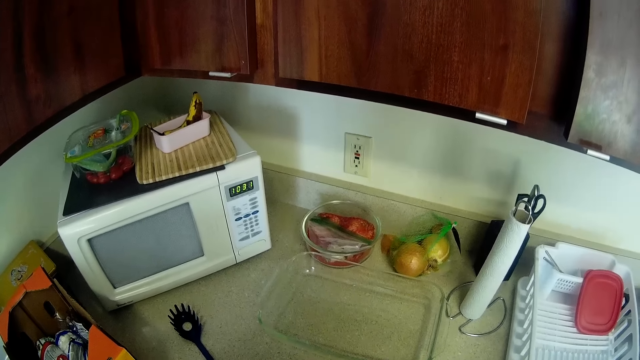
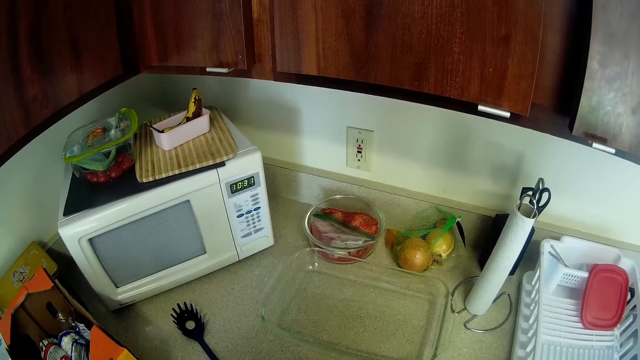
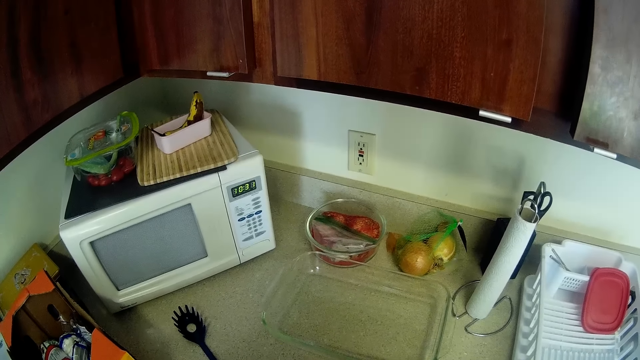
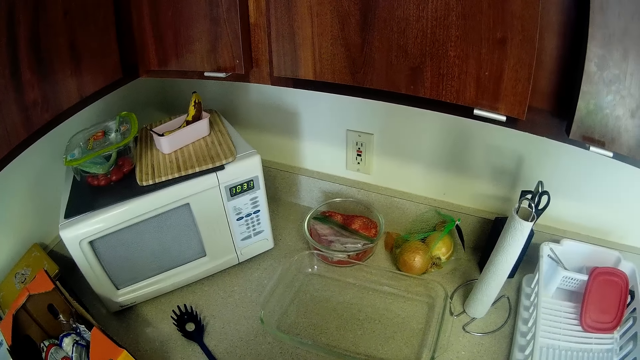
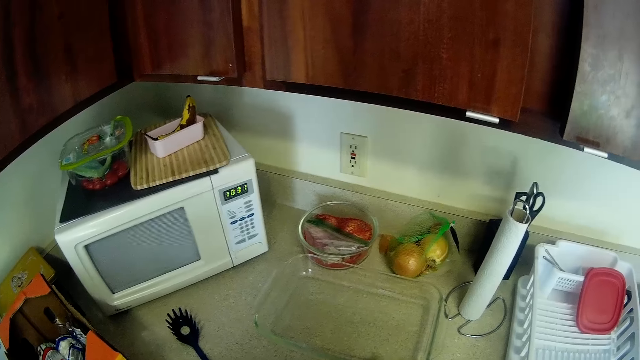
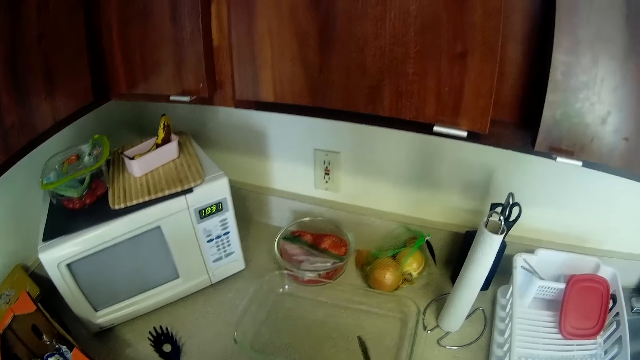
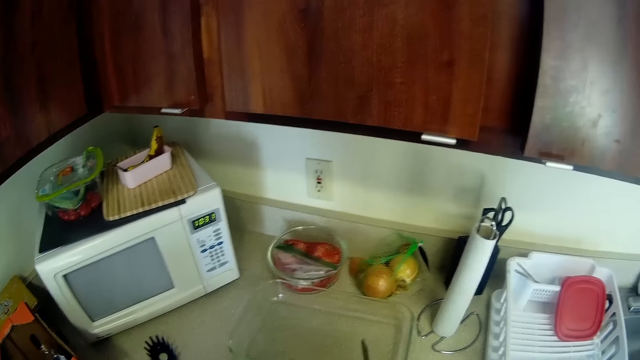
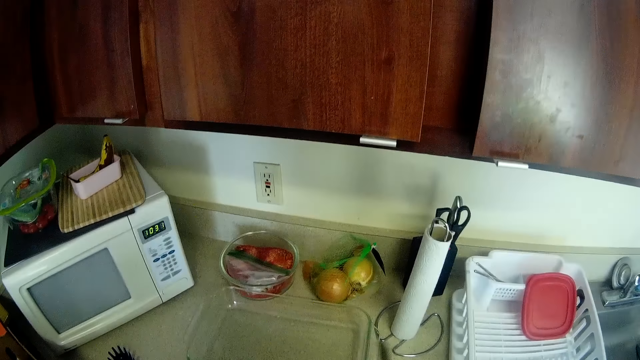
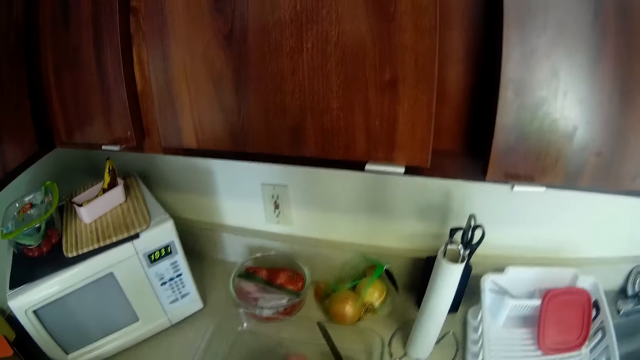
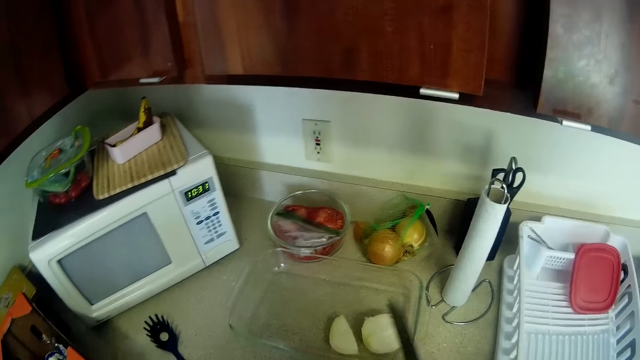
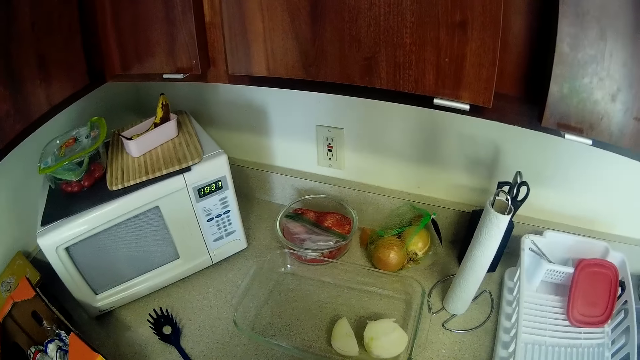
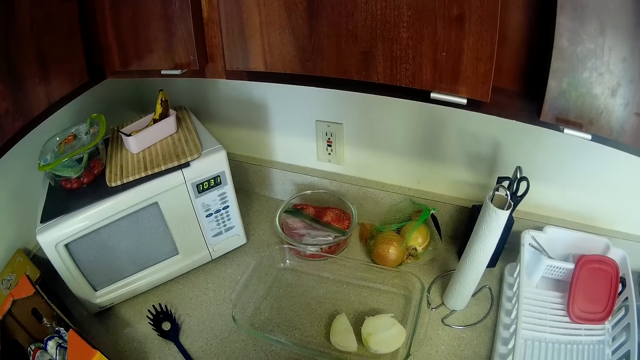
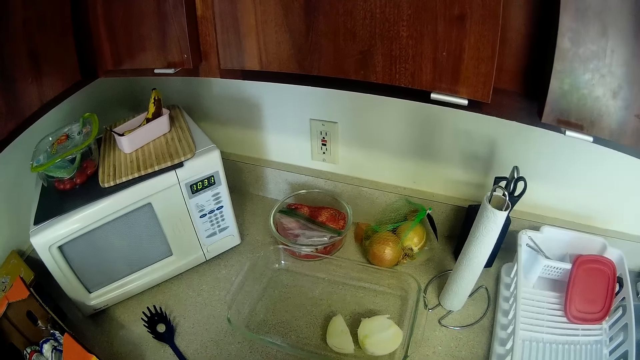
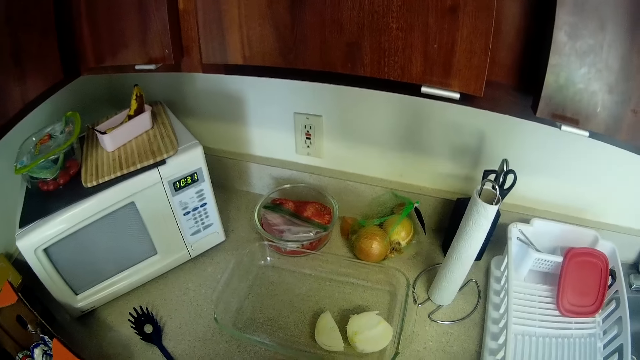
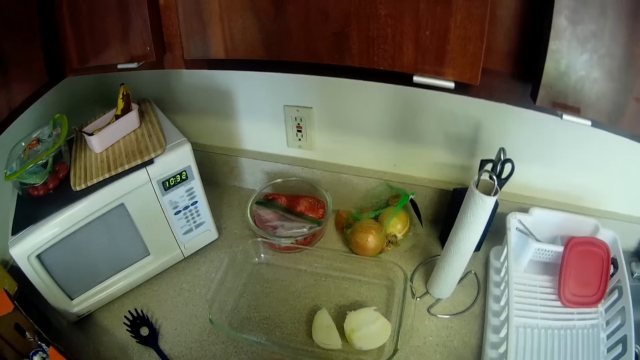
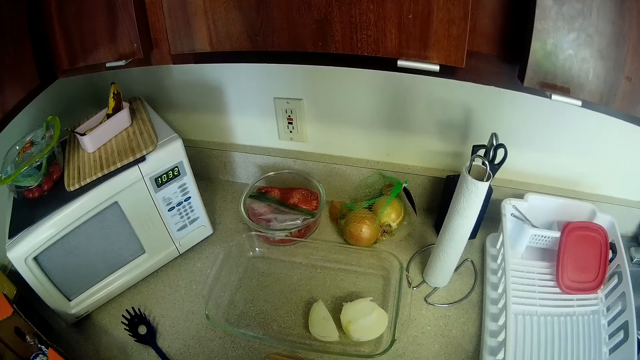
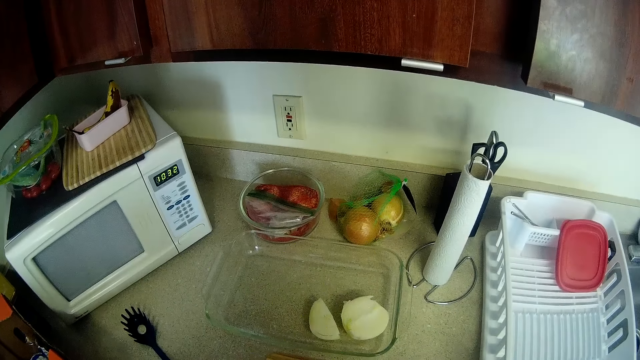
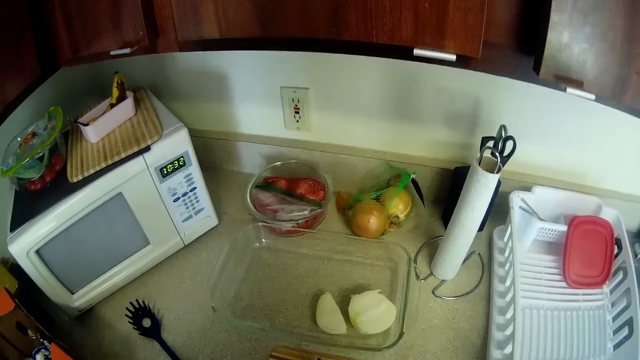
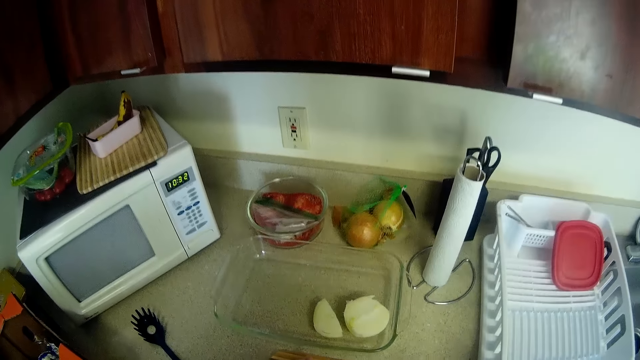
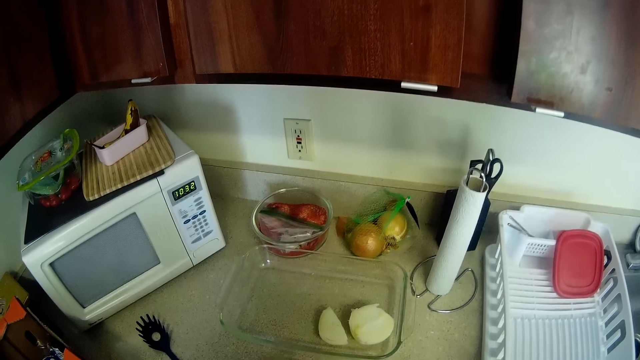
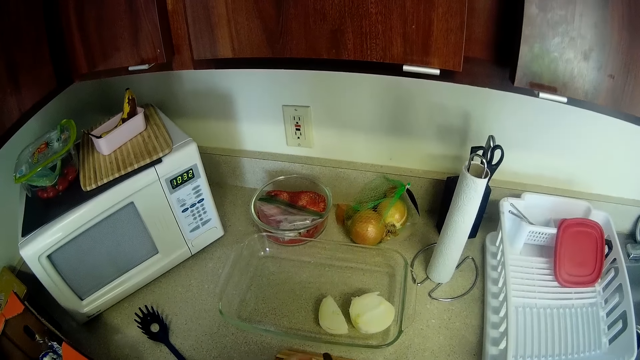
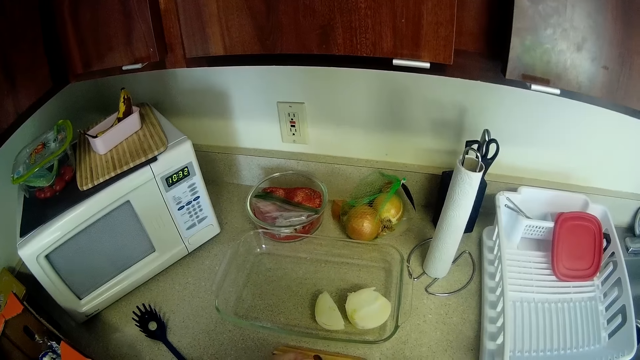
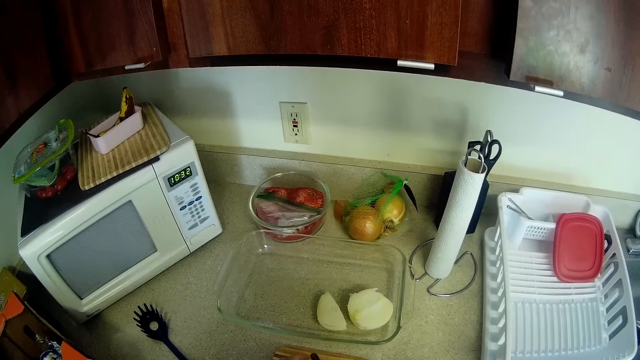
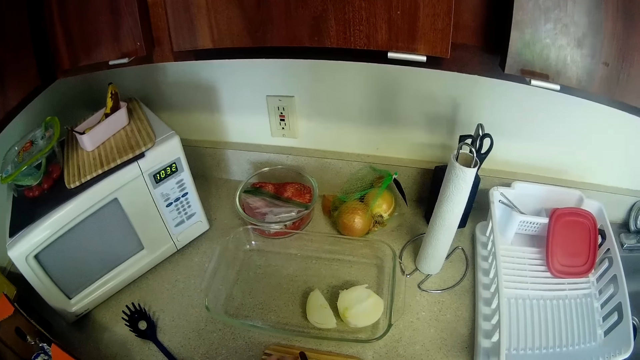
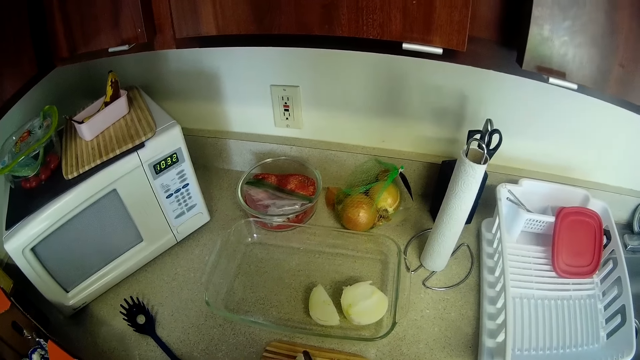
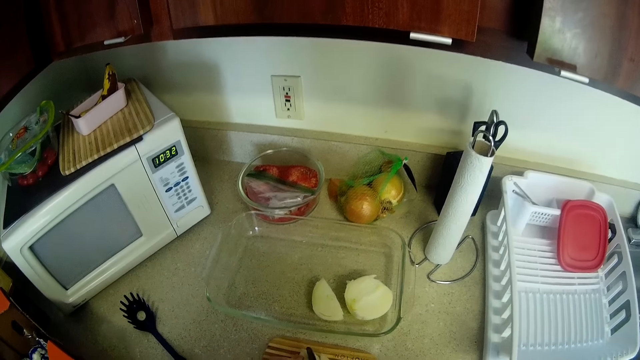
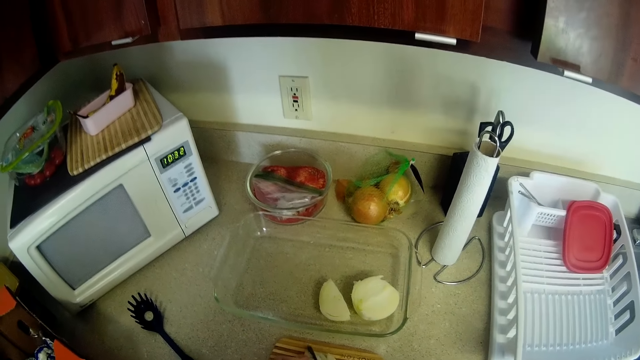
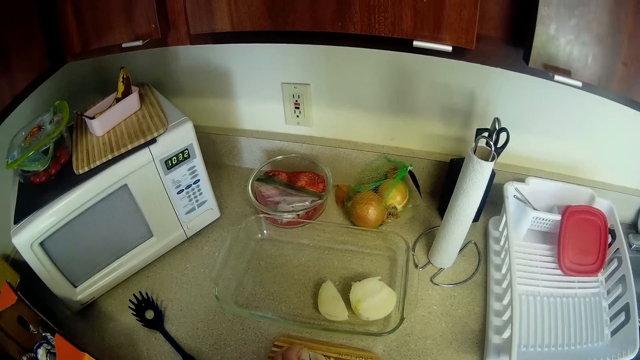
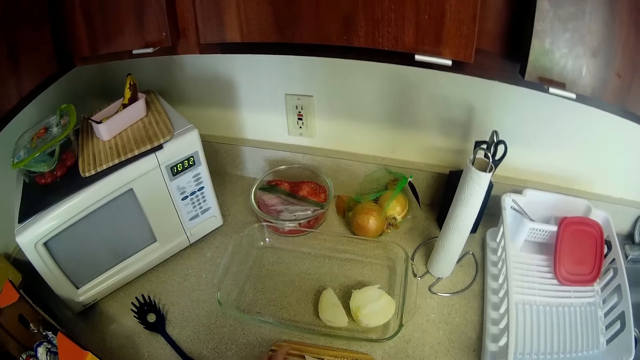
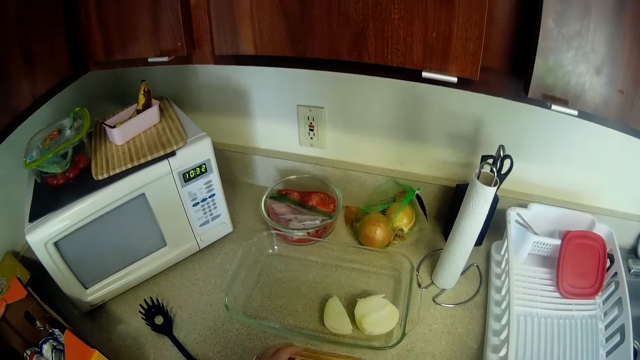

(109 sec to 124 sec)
The camera wearer puts the cut onions in the glass plate on the counter. They chop the onions on a chopping board.

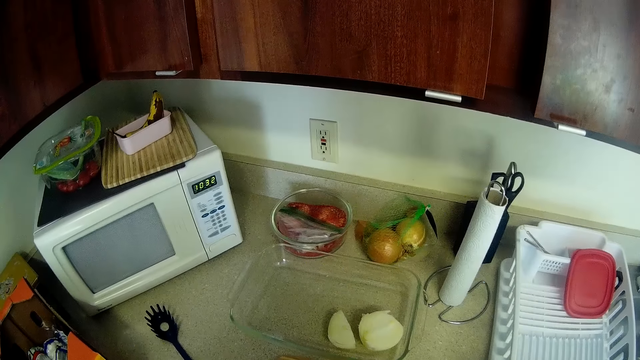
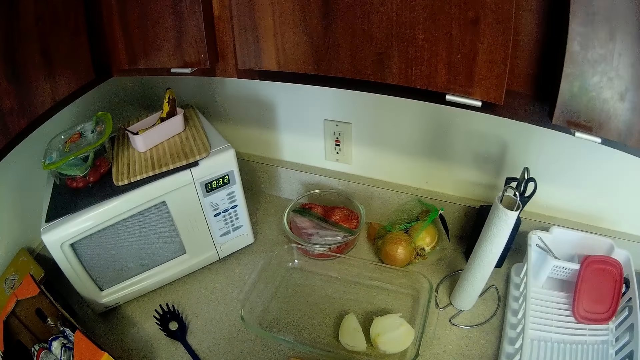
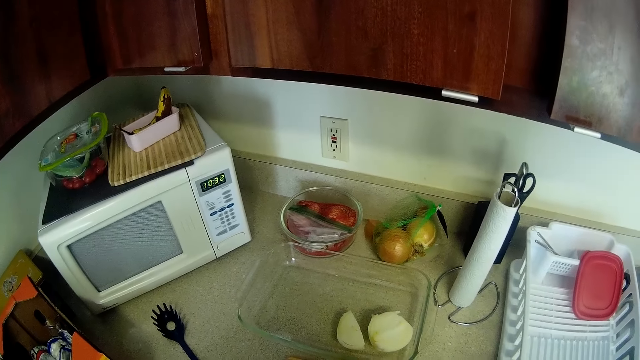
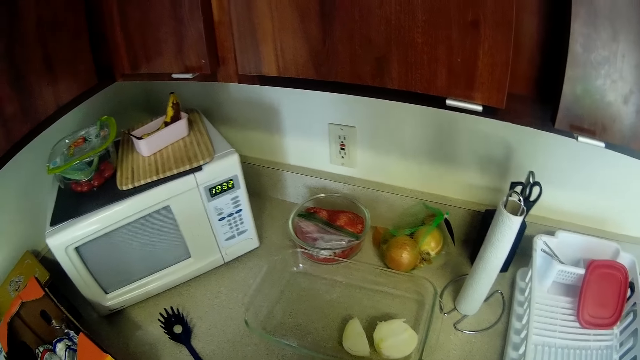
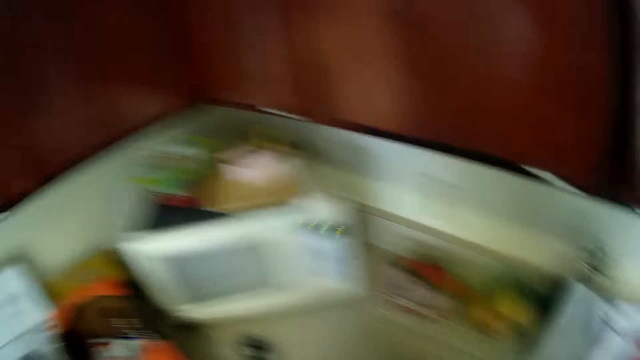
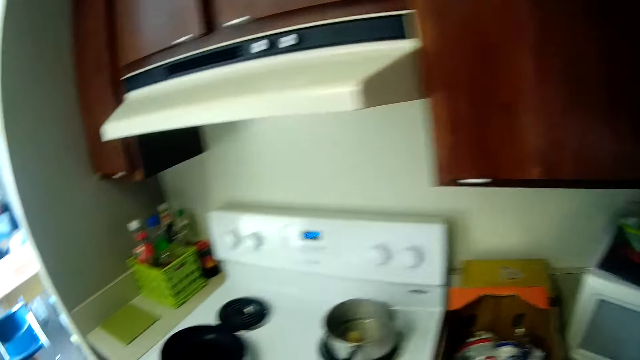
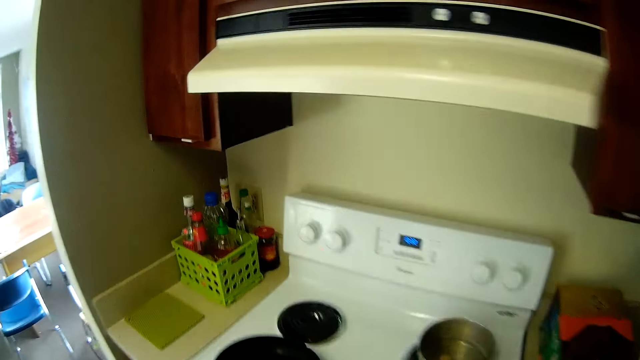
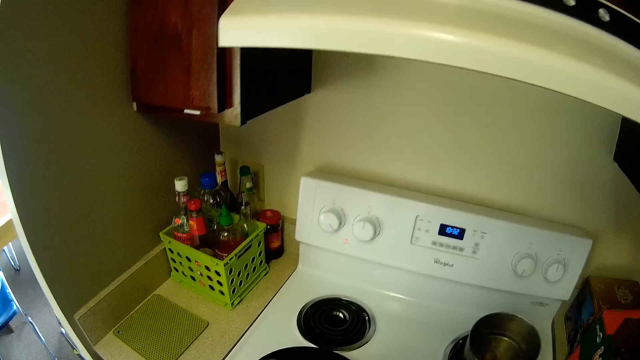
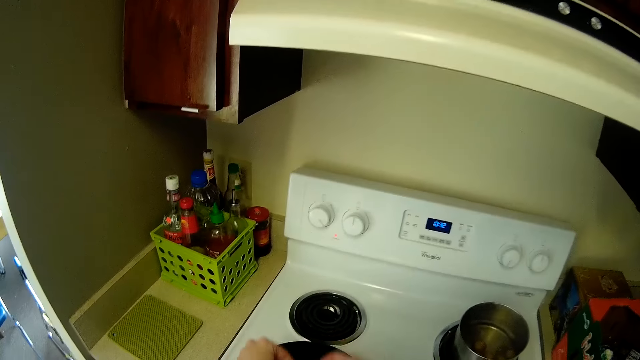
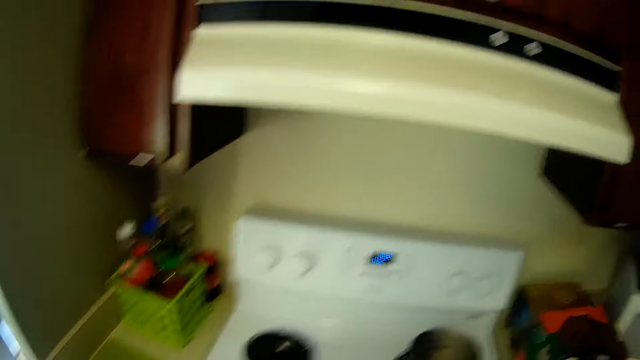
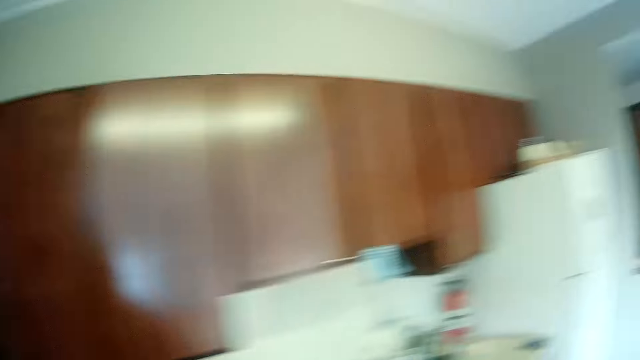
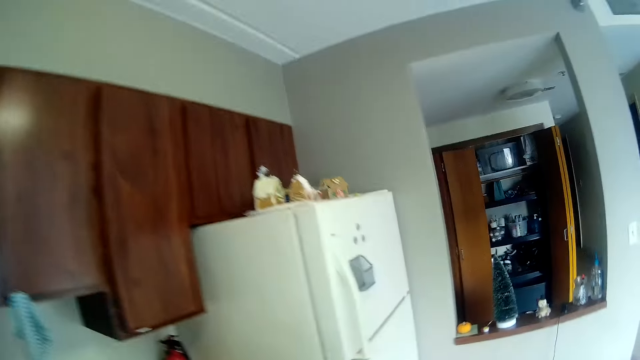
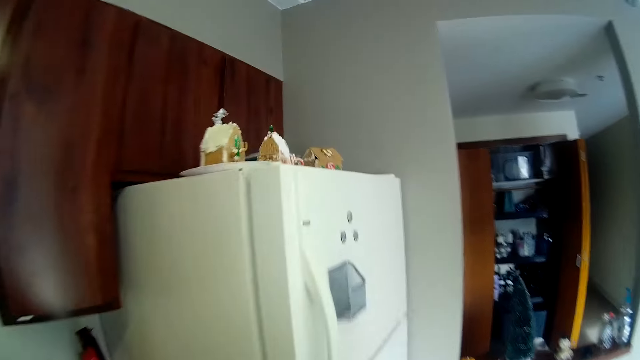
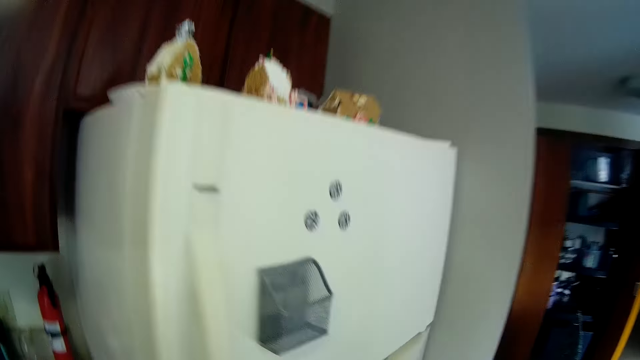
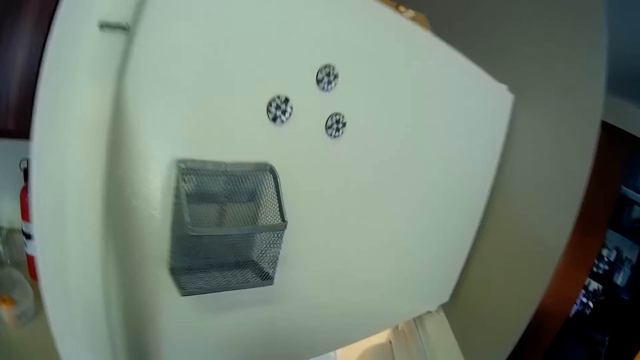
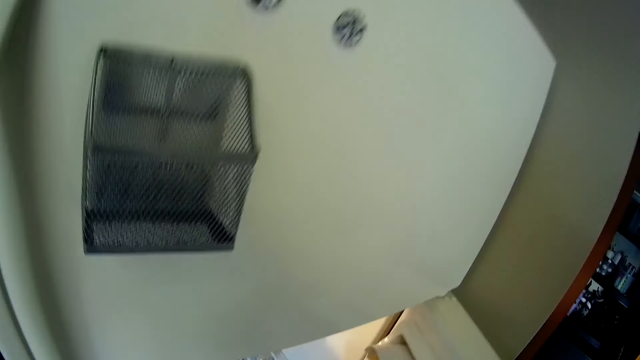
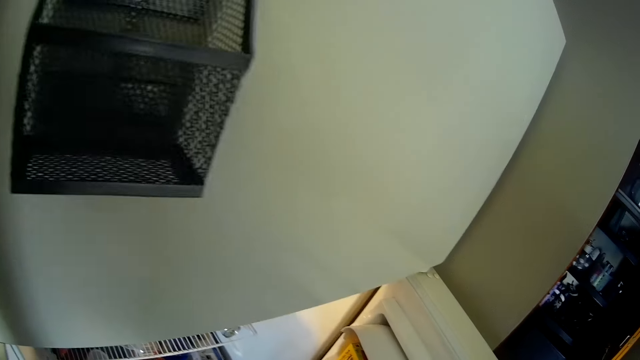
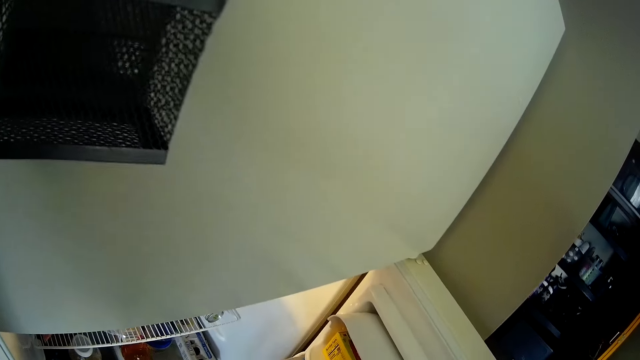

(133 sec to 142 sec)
The camera wearer turns to her left. She pours the onions using the knife into the frying pan on the cooker. She walks towards the fridge and opens the fridge door.
